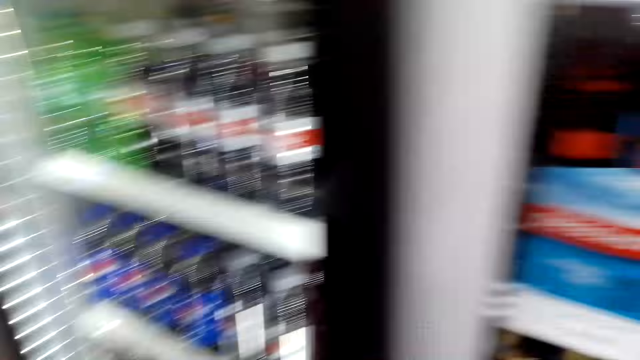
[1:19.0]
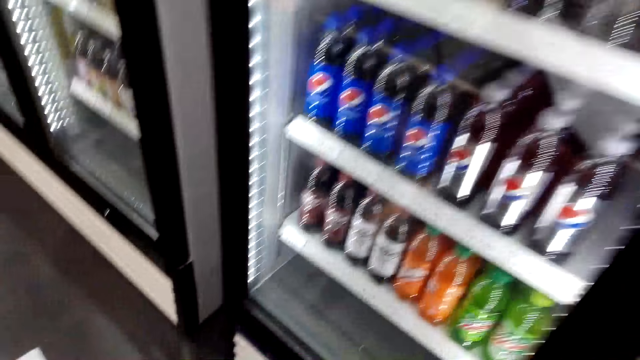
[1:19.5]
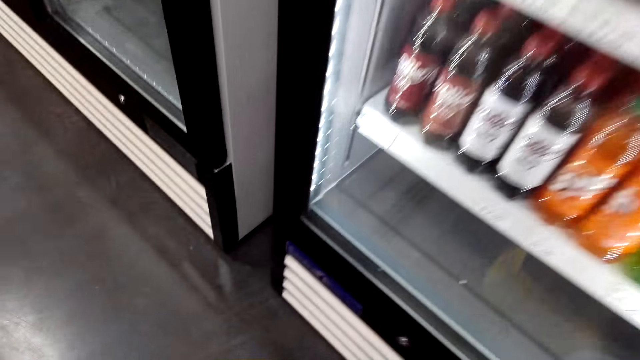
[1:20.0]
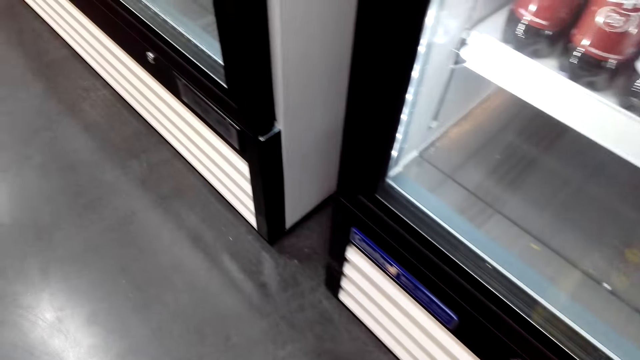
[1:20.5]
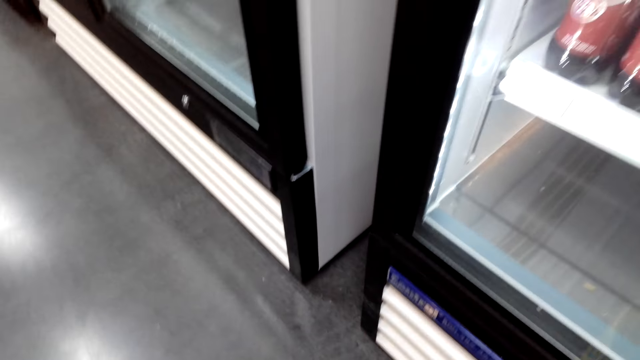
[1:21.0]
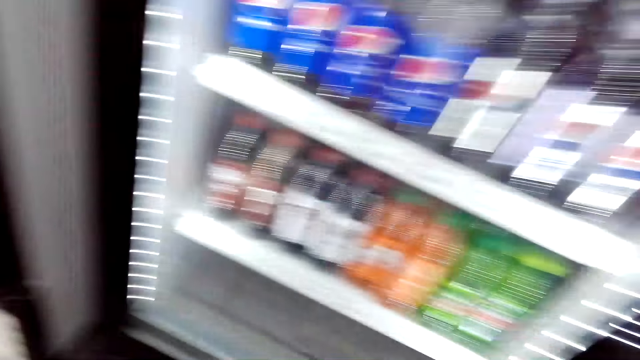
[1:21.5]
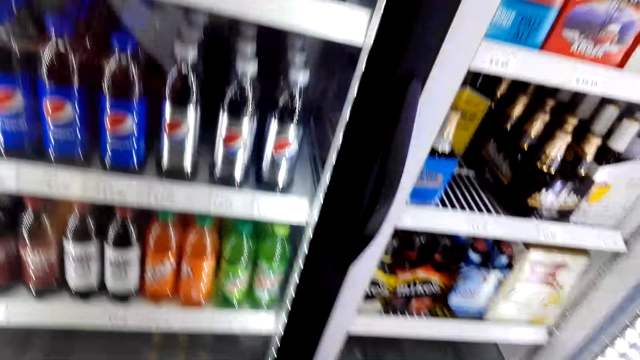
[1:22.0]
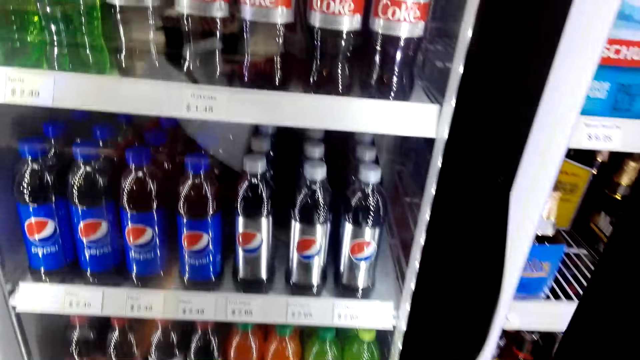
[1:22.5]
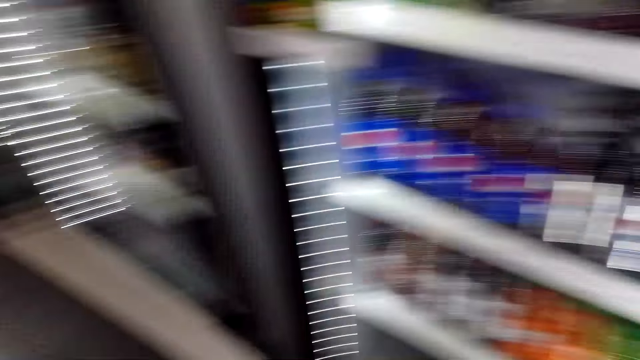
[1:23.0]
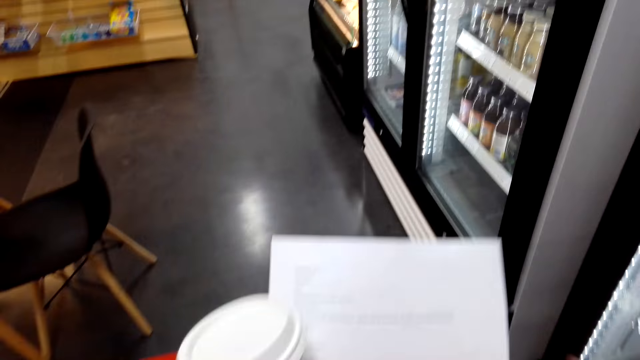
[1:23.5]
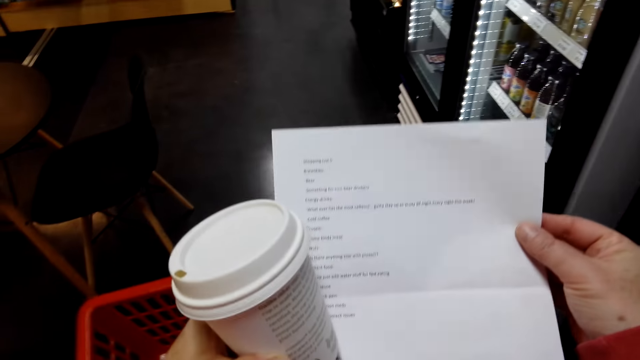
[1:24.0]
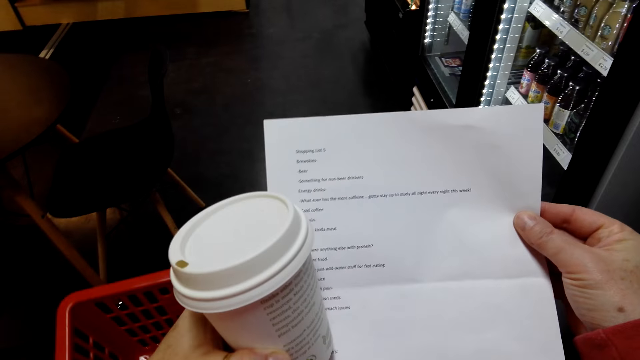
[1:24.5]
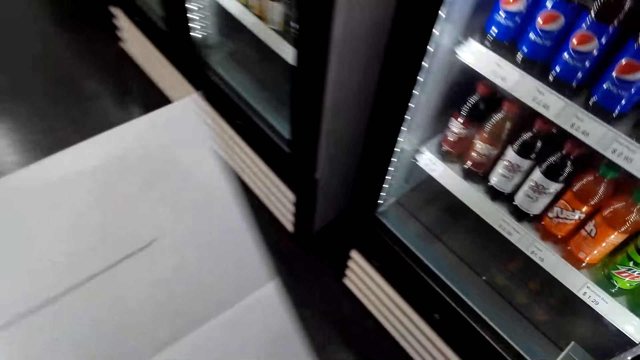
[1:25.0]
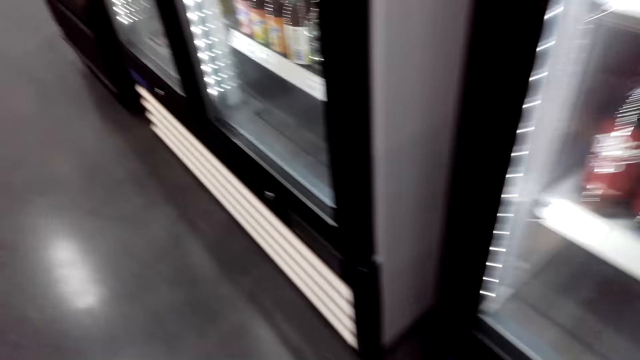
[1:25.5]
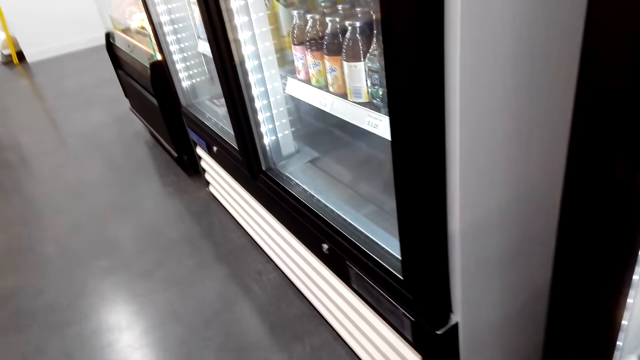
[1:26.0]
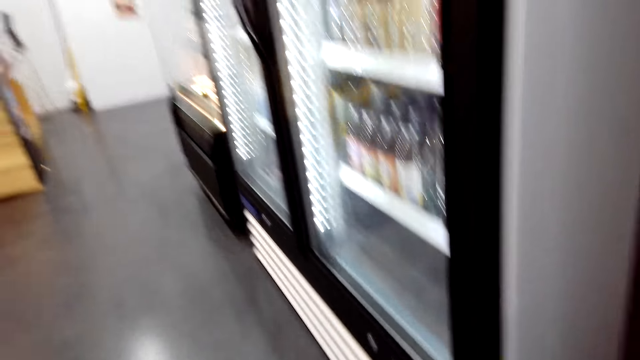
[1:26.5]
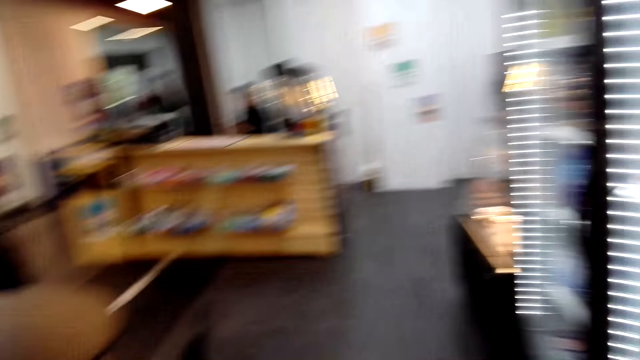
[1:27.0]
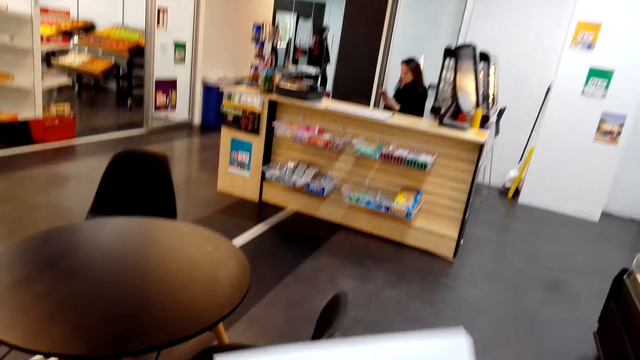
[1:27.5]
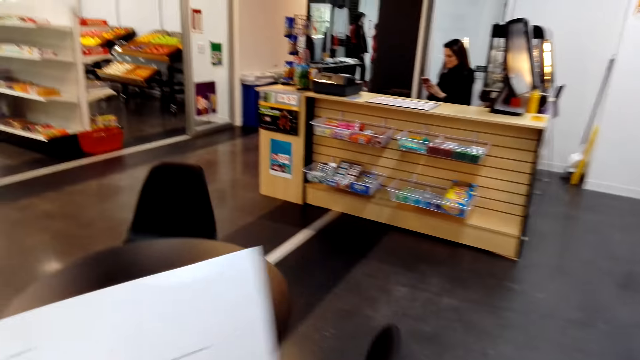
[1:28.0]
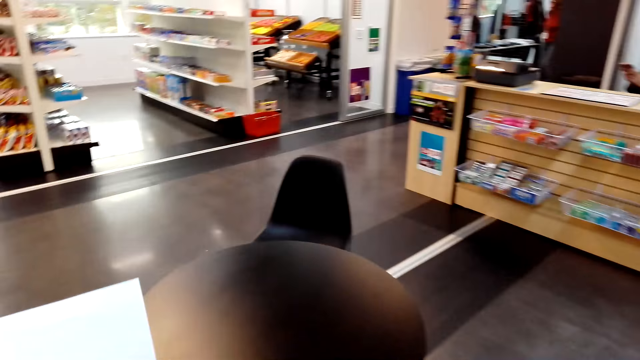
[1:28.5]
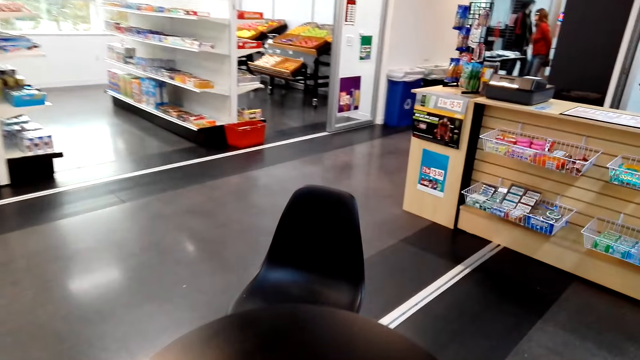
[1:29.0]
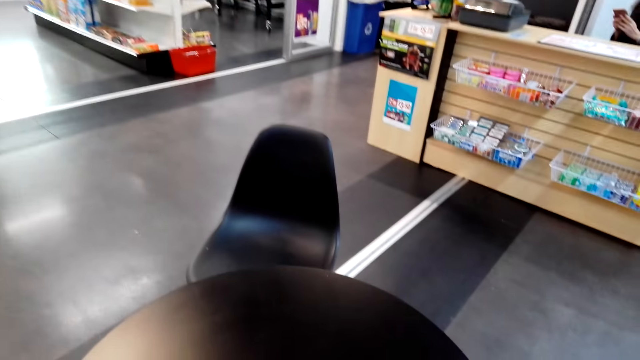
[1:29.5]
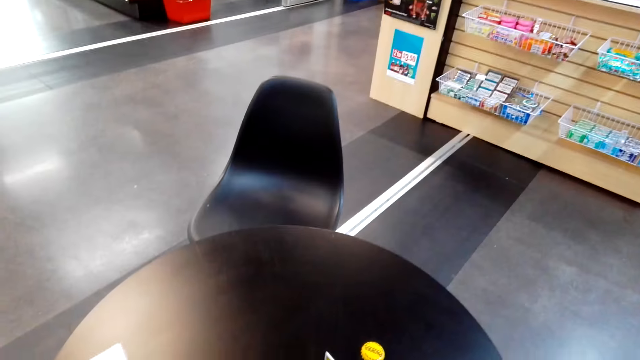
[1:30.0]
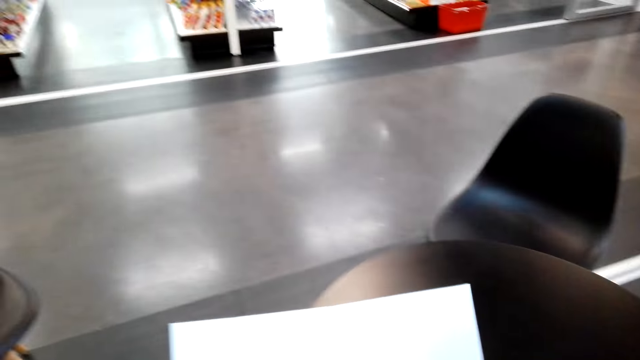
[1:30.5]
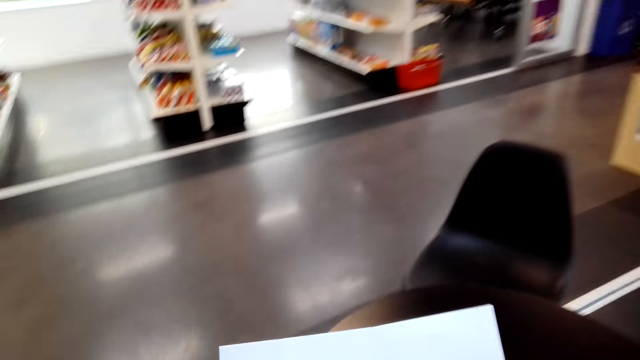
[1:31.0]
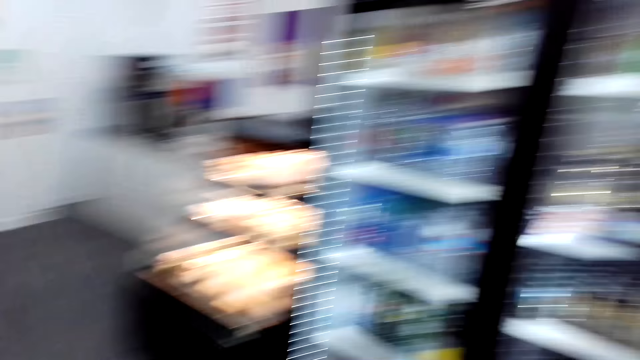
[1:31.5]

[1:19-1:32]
The camera wearer puts the beer in the shopping basket. They turn around. They read the paper. They walk in the supermarket. They look around. They look at the paper. They walk around.

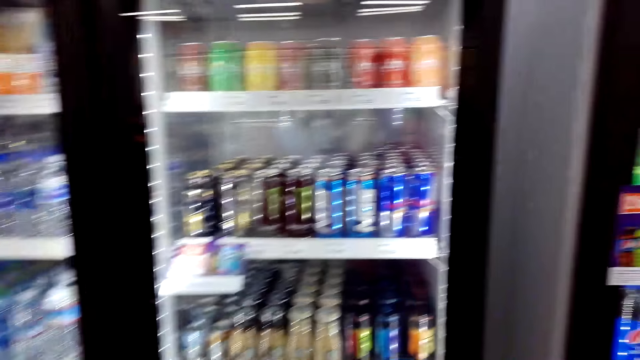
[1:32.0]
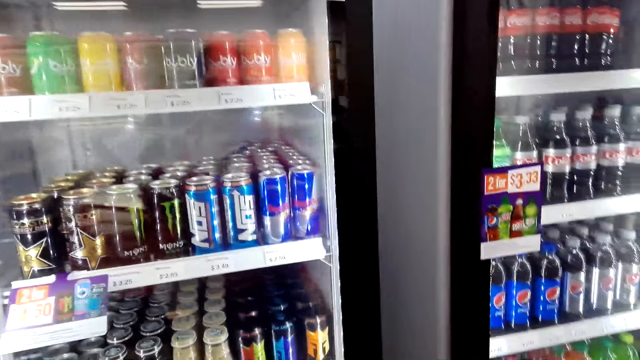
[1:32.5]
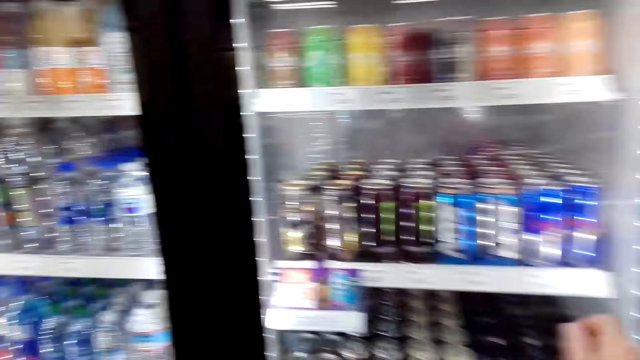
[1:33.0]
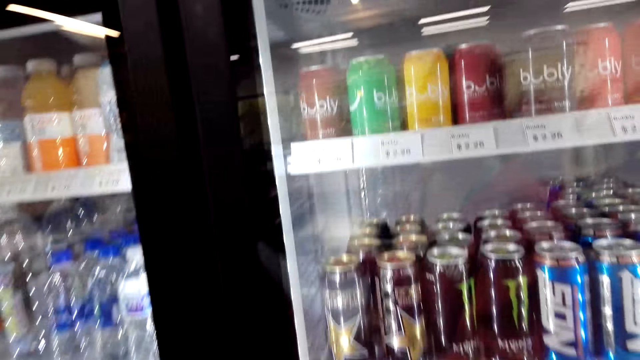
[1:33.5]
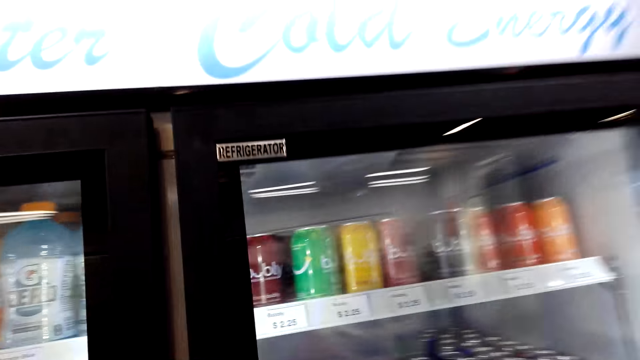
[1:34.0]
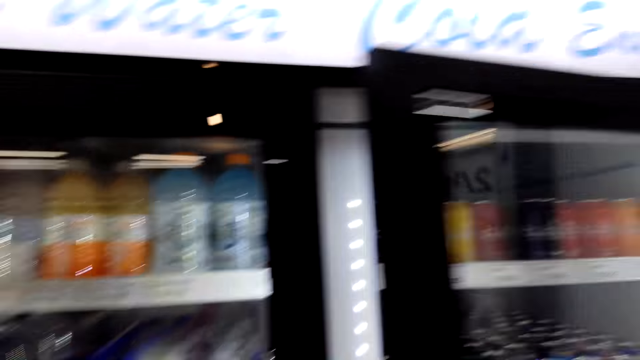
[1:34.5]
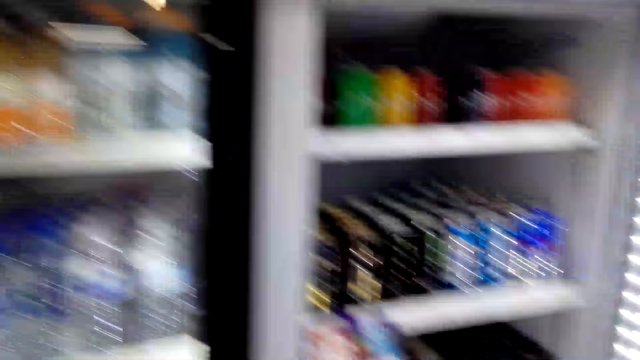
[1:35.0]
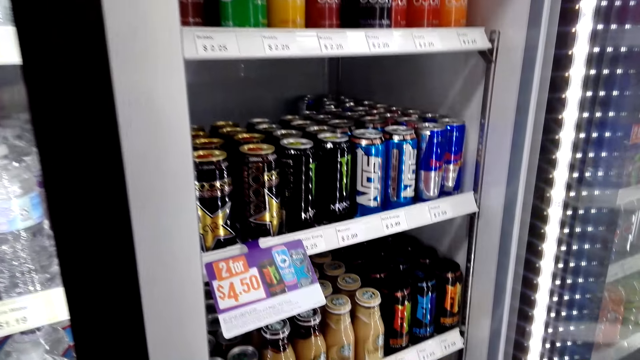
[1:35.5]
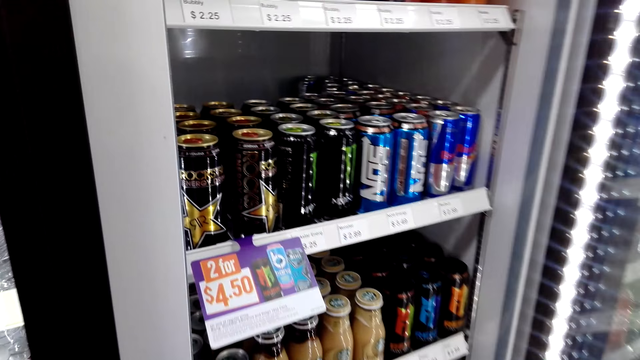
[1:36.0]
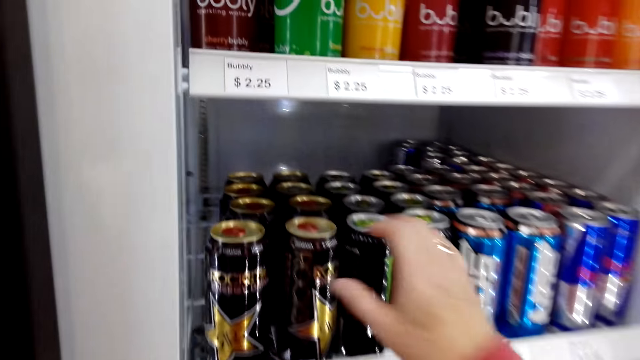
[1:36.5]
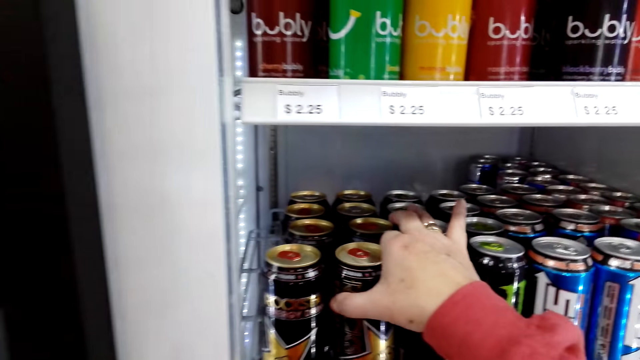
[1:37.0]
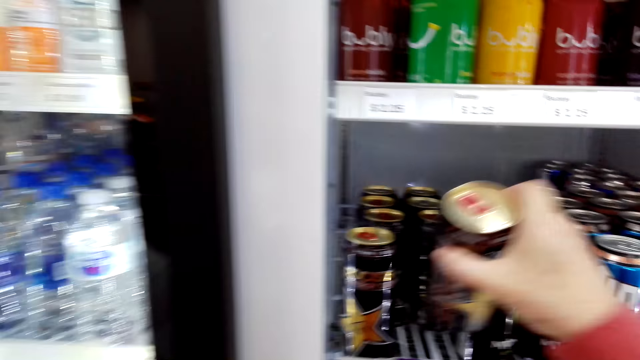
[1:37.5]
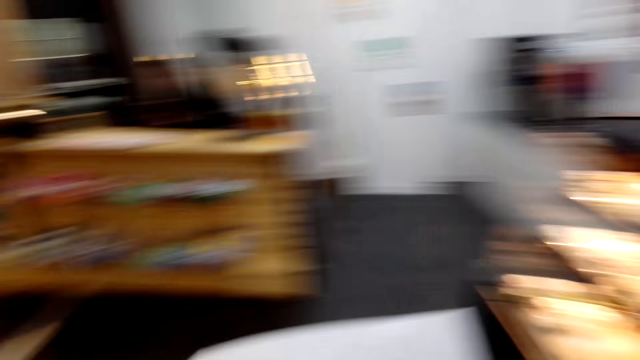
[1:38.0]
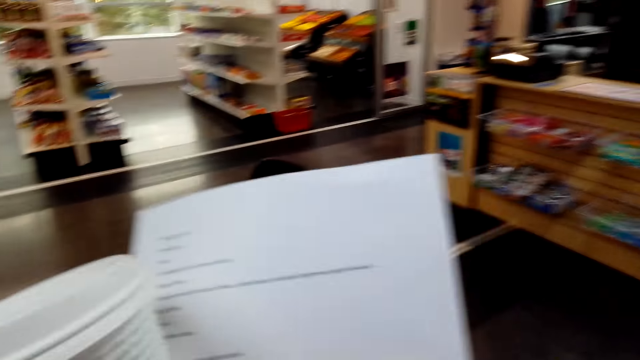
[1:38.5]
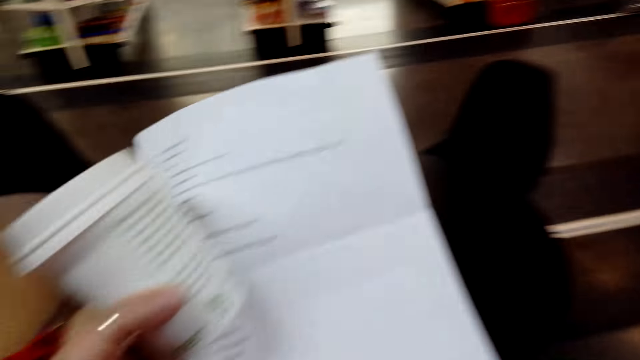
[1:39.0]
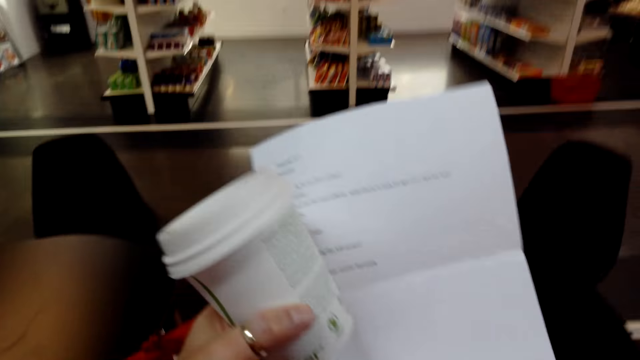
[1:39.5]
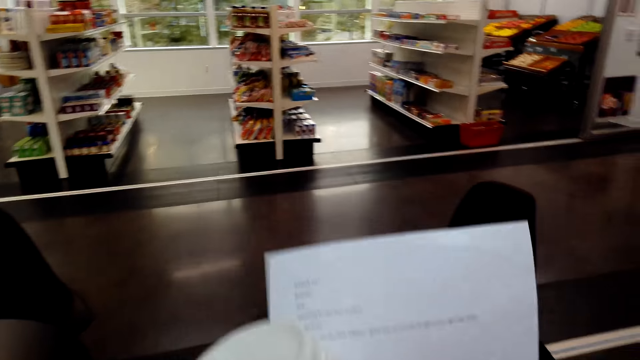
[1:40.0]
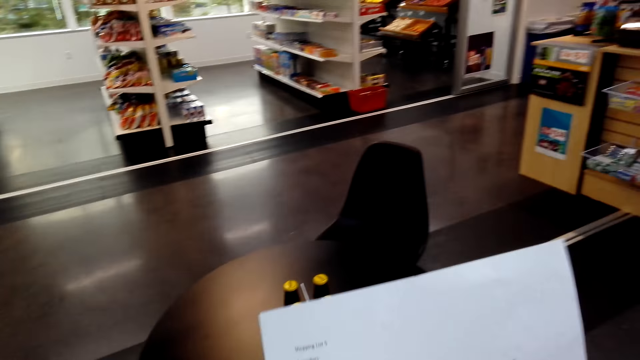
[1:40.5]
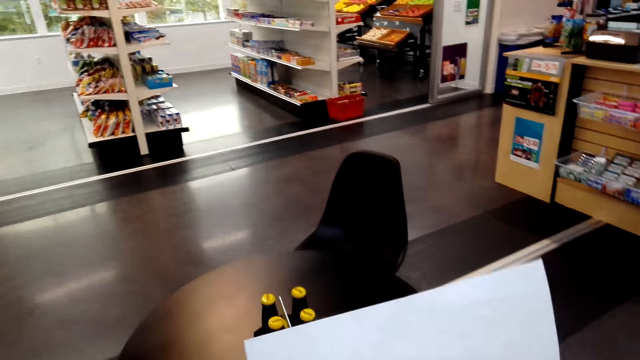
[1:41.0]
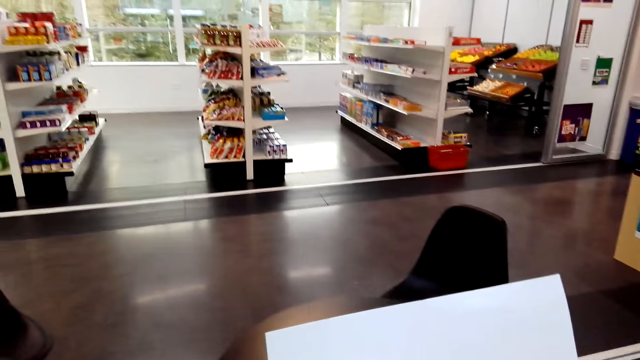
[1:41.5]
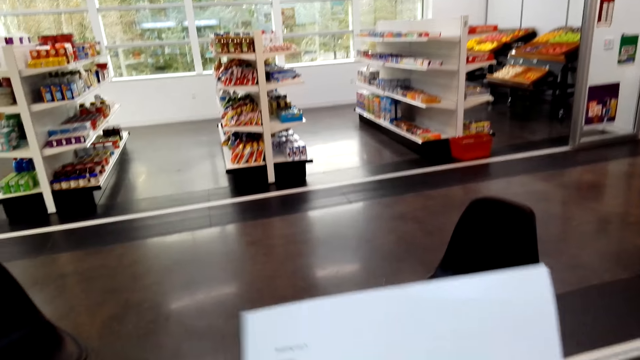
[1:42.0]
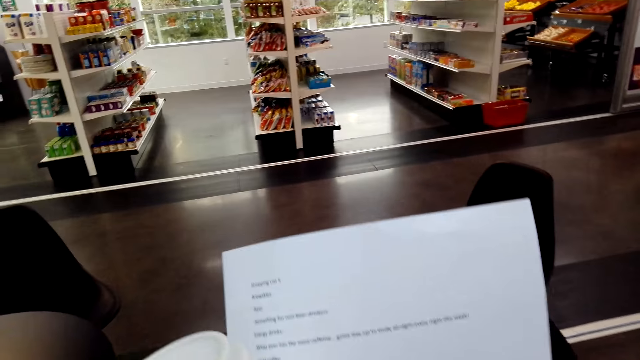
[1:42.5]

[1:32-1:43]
The camera wearer looks at the fridge. They open the fridge door. They pick up an energy drink from the fridge. They walk in the supermarket. They put the energy drink in the shopping basket. They turn around. They read the paper.
